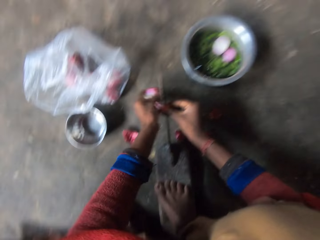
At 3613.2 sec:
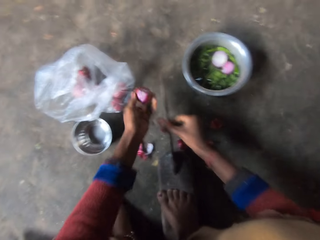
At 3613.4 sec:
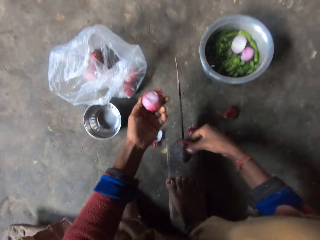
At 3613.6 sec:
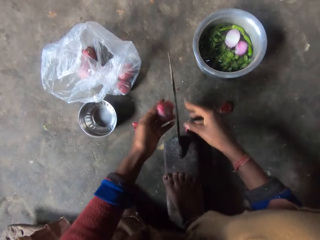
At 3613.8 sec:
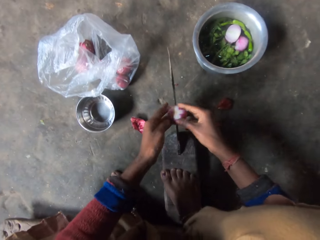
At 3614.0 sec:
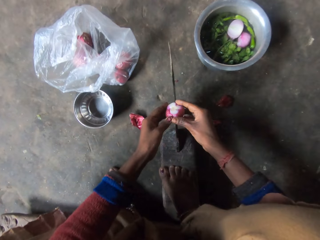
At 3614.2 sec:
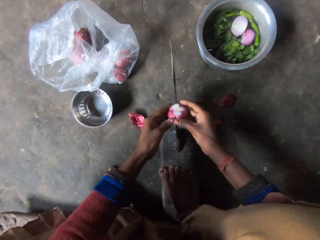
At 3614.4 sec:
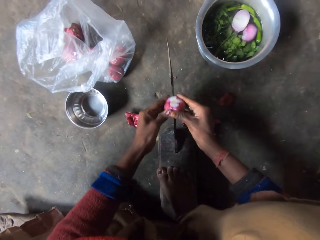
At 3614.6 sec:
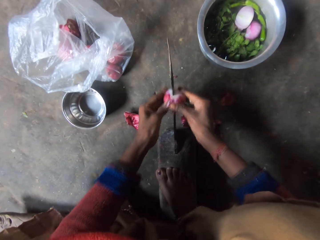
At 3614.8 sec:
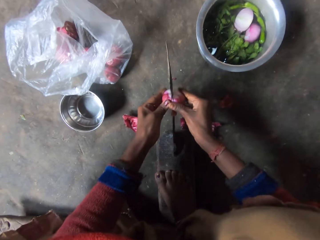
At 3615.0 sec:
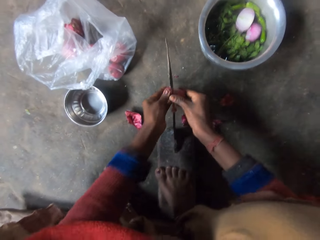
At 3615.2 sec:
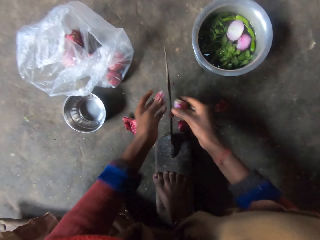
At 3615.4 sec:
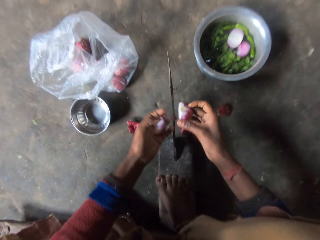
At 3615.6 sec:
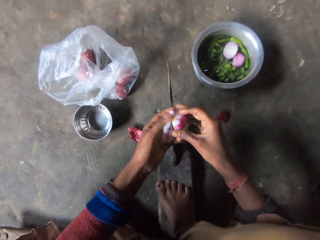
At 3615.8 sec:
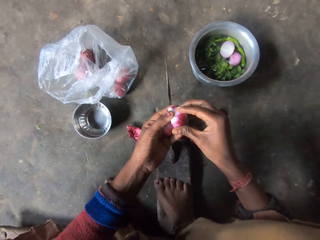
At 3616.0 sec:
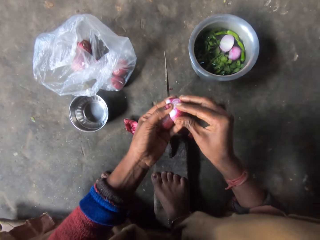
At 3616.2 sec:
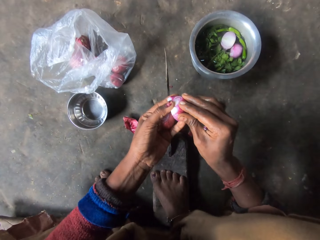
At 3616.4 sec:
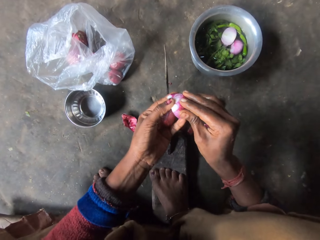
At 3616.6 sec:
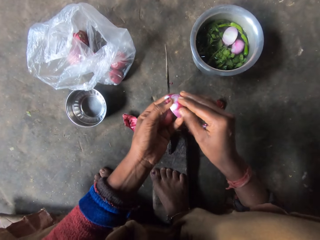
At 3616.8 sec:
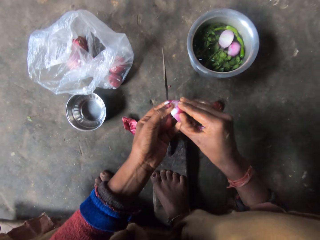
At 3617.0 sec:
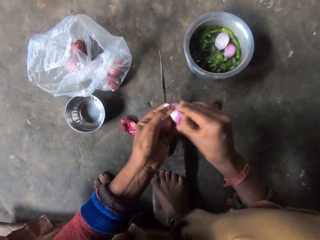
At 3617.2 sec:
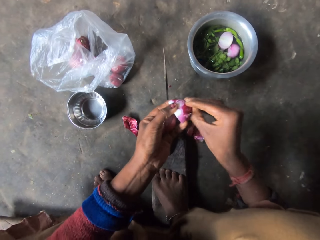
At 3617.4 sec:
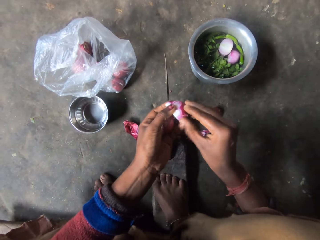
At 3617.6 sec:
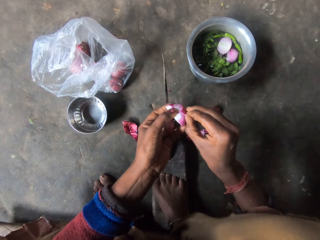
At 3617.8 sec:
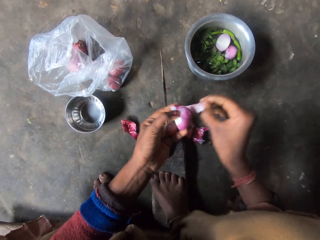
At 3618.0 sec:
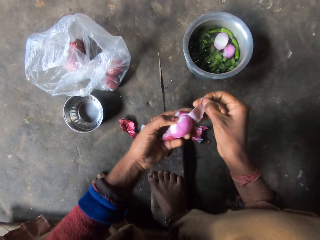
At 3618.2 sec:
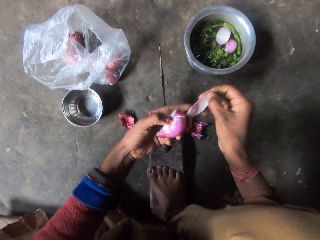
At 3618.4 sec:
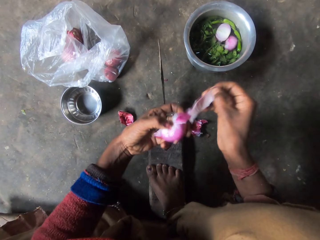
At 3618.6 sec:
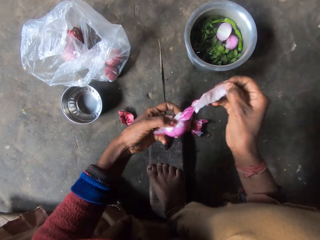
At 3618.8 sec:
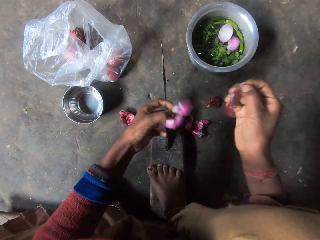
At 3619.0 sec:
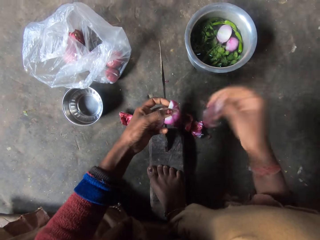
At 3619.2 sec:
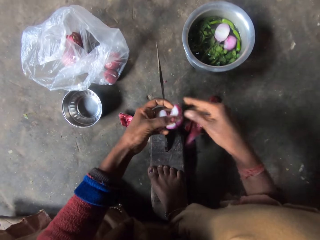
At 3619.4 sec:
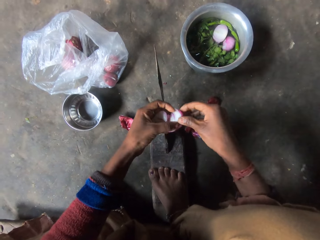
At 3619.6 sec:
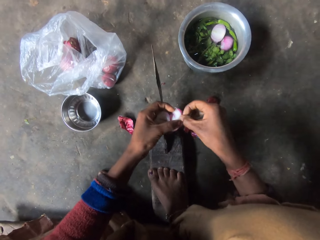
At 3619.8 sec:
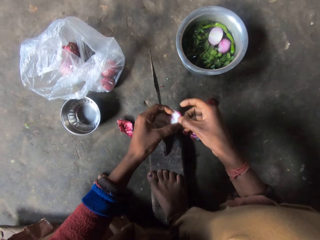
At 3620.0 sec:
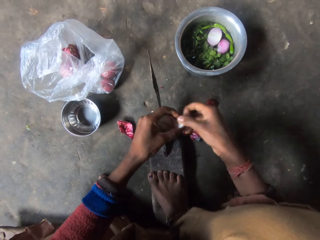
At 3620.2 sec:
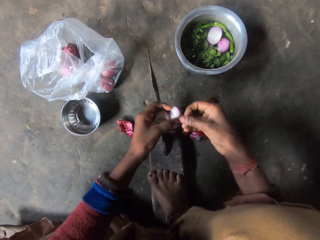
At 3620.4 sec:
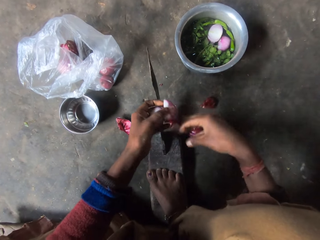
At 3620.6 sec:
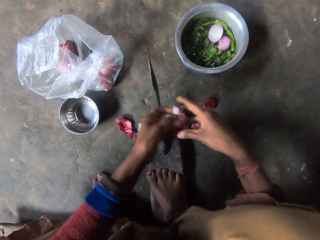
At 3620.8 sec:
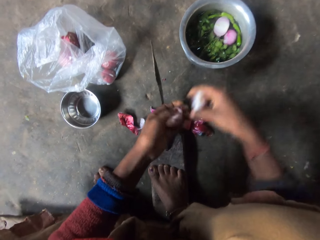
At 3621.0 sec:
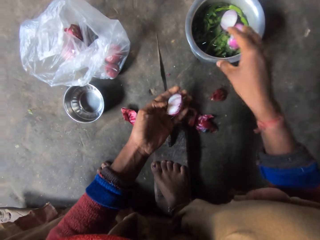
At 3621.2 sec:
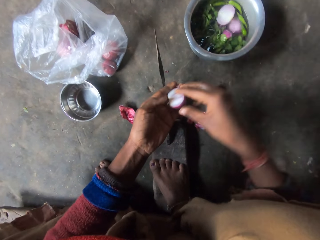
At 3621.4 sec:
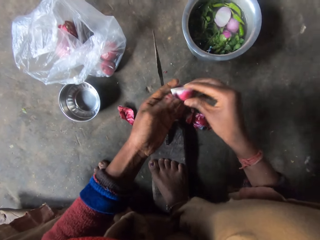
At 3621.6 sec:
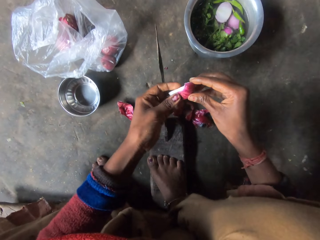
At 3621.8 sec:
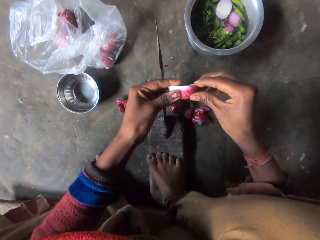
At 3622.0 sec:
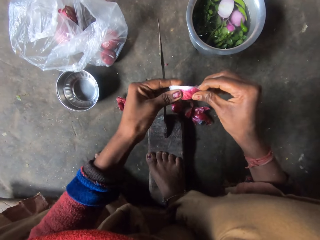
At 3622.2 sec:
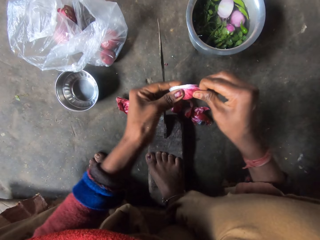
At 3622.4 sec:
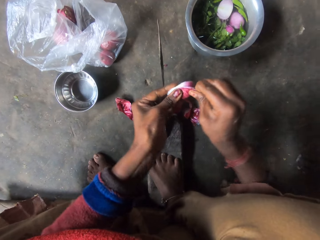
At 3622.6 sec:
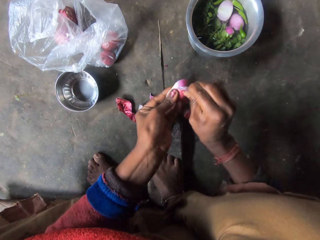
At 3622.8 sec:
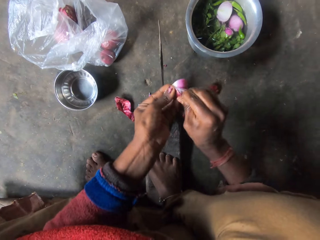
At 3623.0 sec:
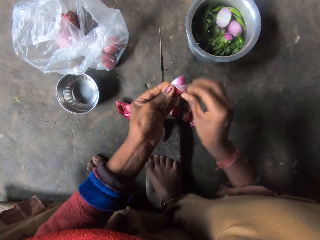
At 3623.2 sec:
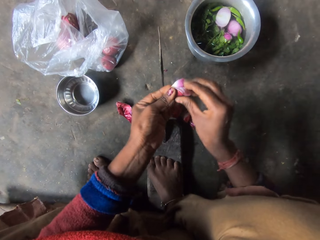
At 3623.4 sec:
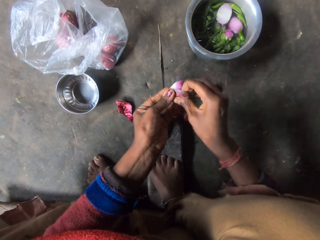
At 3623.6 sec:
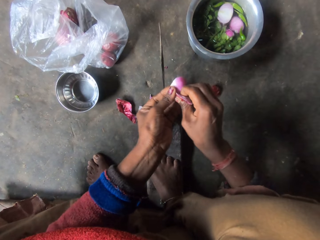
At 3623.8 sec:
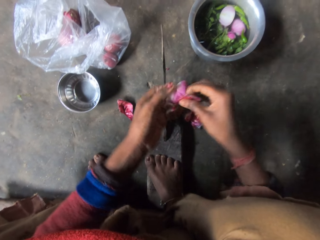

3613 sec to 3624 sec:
The camera wearer cuts the onion in half with the blade on the grinding stone or jayaam vegetable cutter. She throws the tunic on the floor. She removes the onion skin with her hands. She throws the tunic on the floor. She throws the onion in the bowl. She removes the other onion skin with her hands.

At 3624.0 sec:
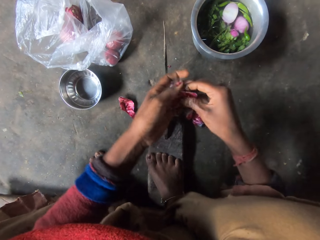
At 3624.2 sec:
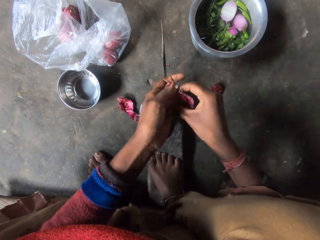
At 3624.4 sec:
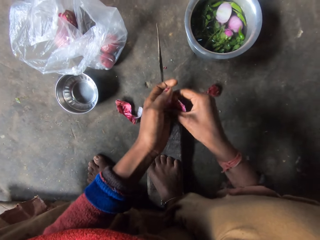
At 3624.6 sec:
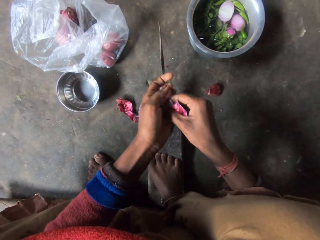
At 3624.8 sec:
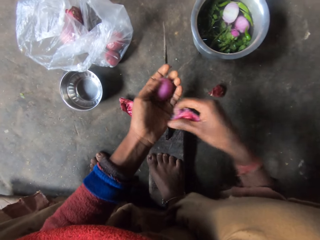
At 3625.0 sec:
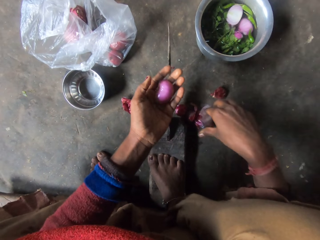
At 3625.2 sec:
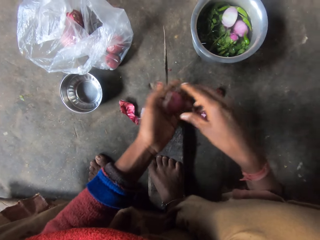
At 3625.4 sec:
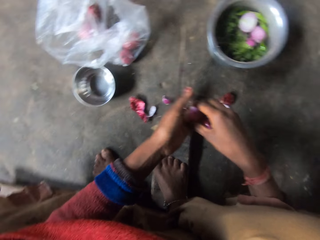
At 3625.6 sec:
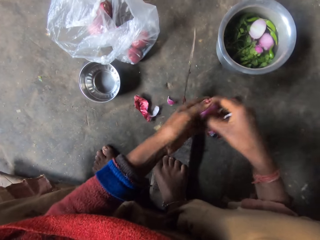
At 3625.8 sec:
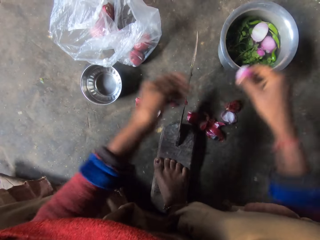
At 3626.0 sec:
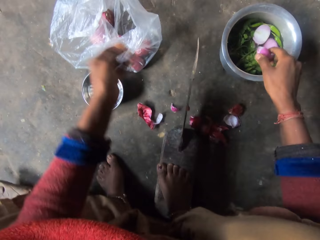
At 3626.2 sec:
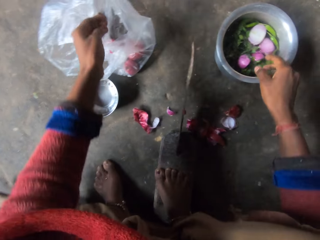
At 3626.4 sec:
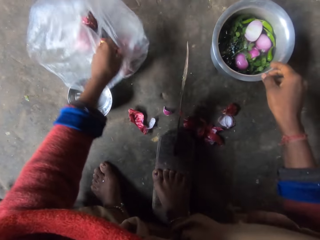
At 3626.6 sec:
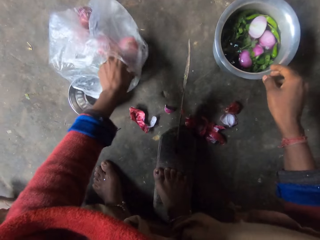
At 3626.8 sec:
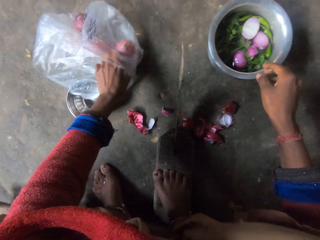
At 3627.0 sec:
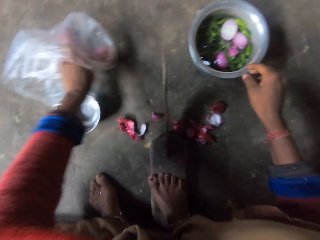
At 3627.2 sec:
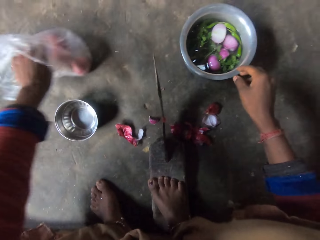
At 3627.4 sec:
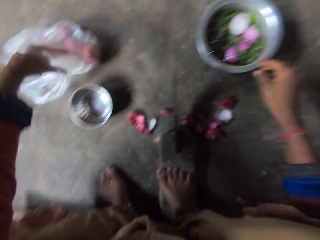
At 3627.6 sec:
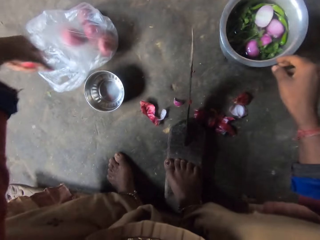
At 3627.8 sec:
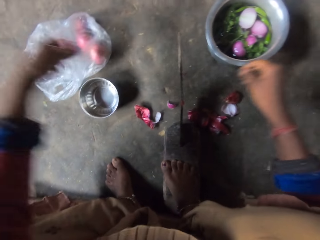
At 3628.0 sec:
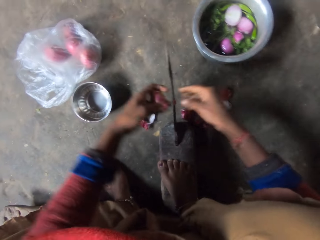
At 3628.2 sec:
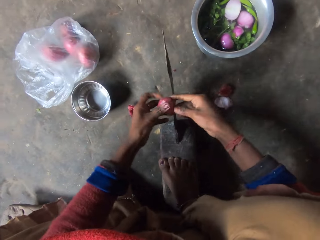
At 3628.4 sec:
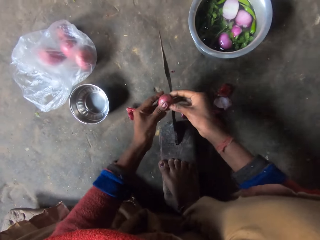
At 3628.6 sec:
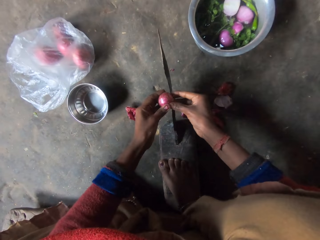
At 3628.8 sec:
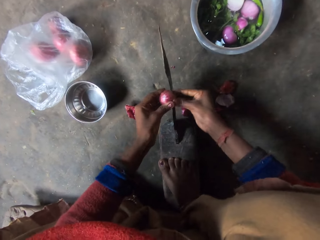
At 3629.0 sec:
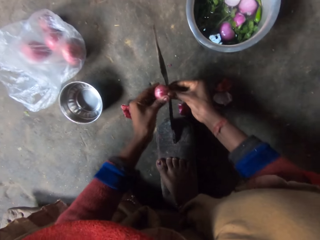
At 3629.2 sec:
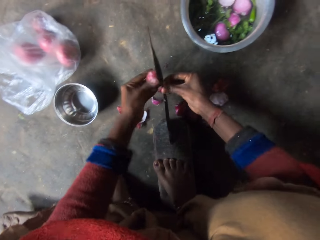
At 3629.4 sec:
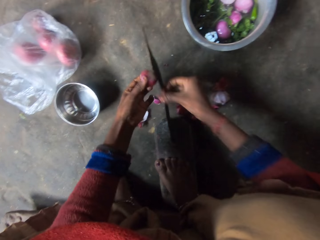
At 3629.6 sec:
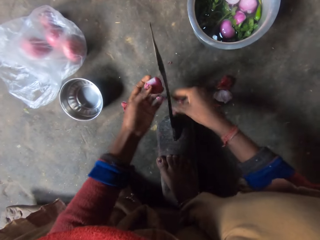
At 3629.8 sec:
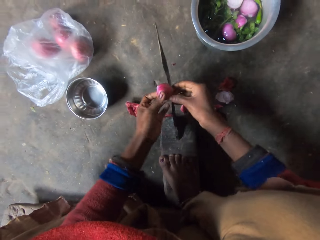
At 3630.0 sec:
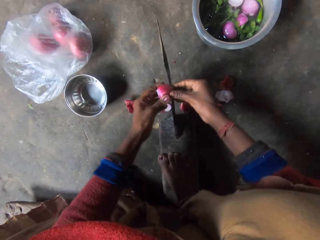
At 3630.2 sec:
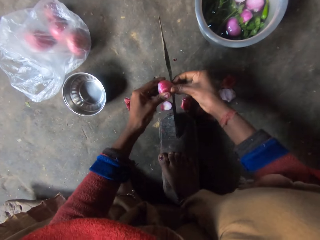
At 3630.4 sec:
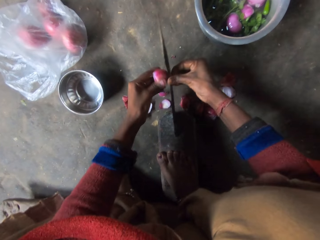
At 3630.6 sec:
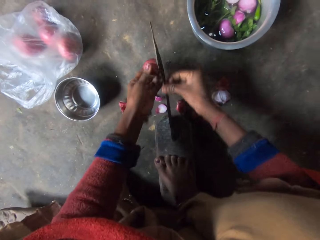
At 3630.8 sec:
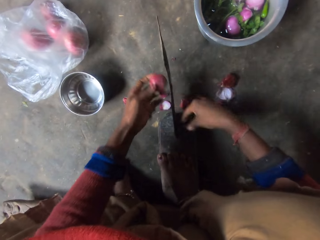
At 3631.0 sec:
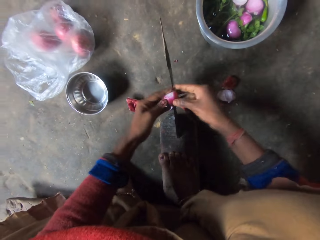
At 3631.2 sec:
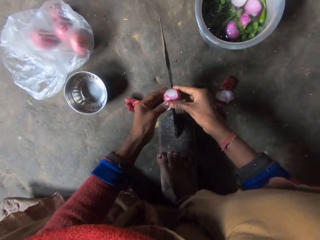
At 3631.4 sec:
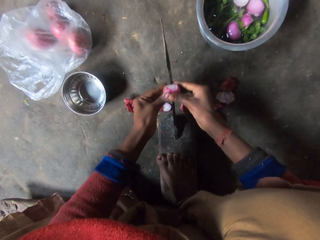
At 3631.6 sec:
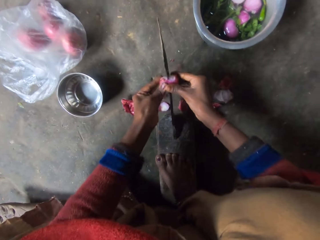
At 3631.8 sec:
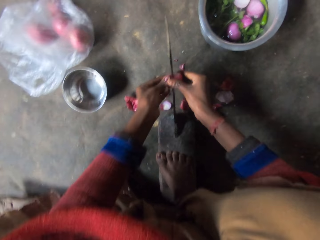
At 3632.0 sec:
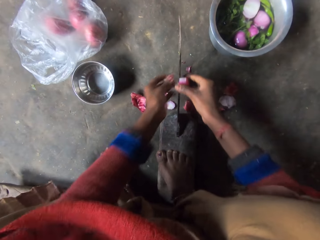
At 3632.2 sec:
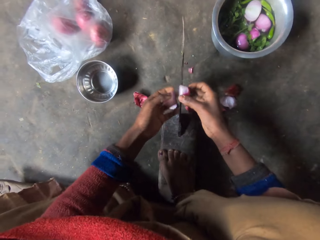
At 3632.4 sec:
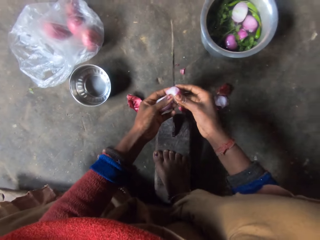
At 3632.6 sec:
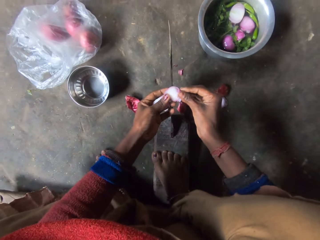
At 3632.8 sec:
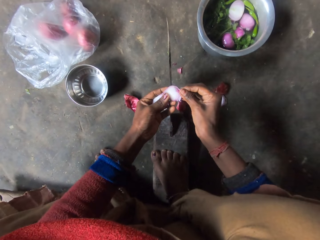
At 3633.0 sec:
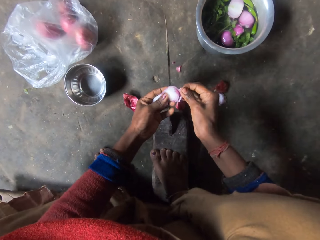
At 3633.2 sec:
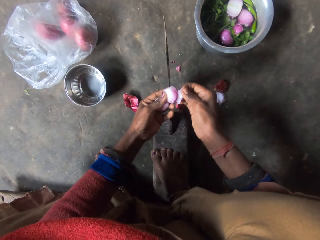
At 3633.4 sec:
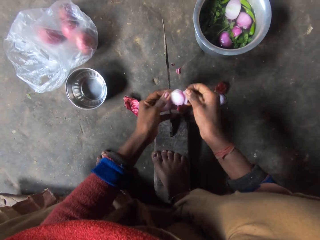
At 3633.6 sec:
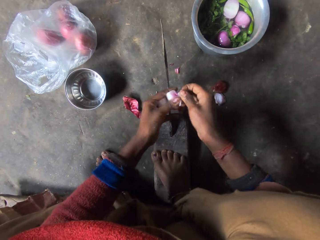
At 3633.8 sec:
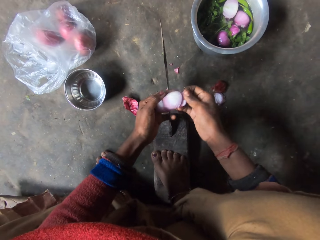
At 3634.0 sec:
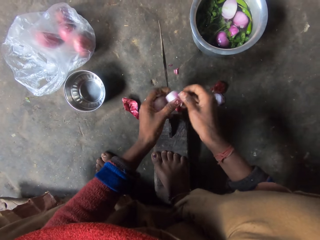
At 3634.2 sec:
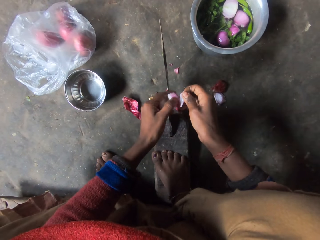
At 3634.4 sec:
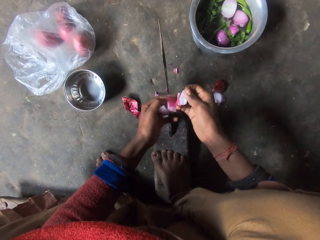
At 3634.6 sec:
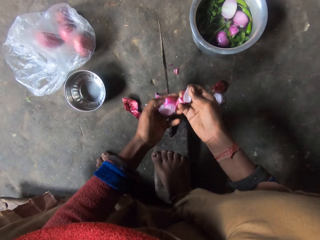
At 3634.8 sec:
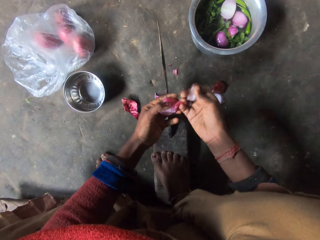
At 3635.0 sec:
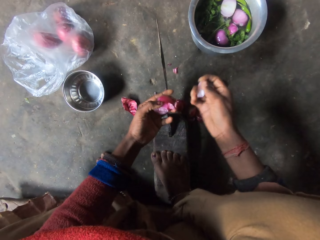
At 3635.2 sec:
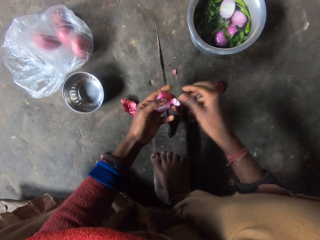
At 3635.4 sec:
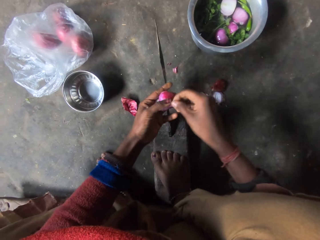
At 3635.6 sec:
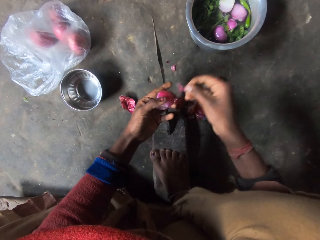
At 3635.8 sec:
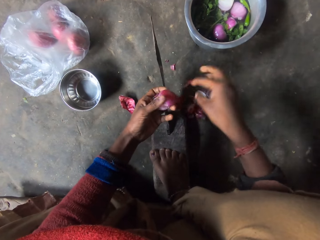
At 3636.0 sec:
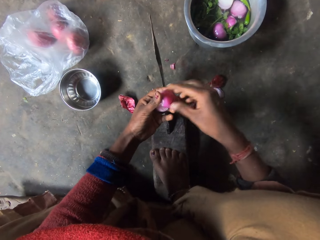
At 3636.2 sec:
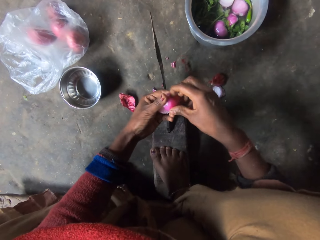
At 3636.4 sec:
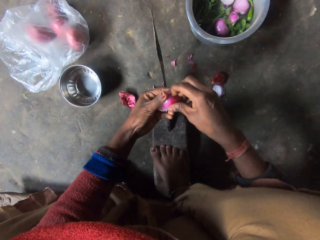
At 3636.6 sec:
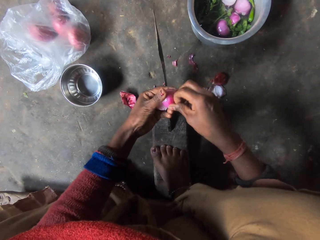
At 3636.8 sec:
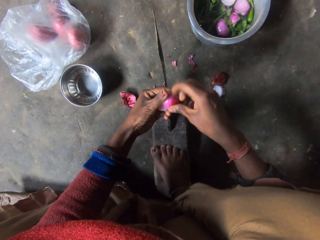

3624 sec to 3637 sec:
The camera wearer throws the tunic on the floor. She drops the onion in the bowl. She picks another onion from the bag. She removes the onion skin with the blade on the grinding stone or jayaam vegetable cutter. She throws the tunic on the floor. She removes the tunic on the onion on the jayaam vegetable cutter blade. She cuts the onion in half with the blade on the grinding stone. She removes the onion skin with her hands. She throws the tunic on the floor.
